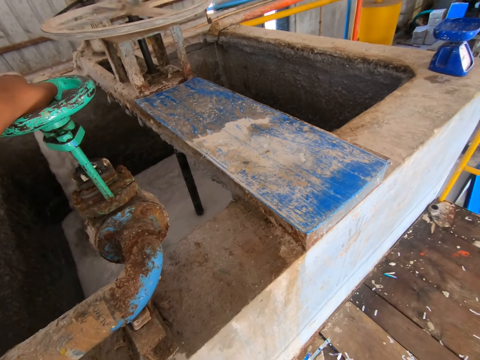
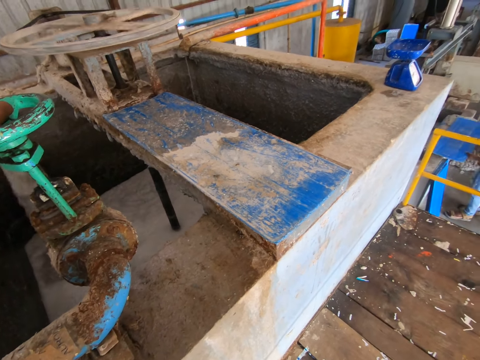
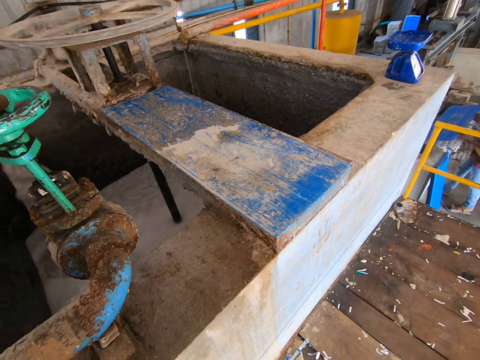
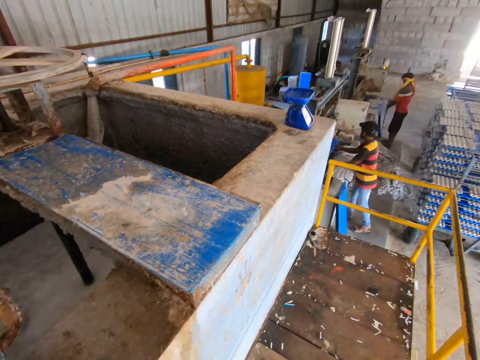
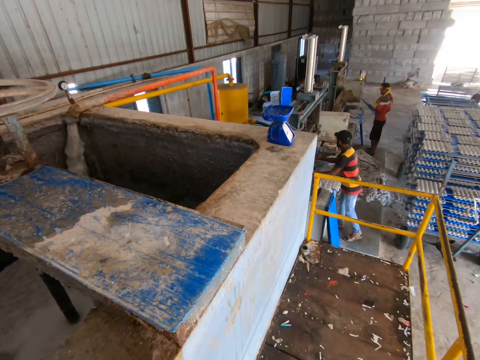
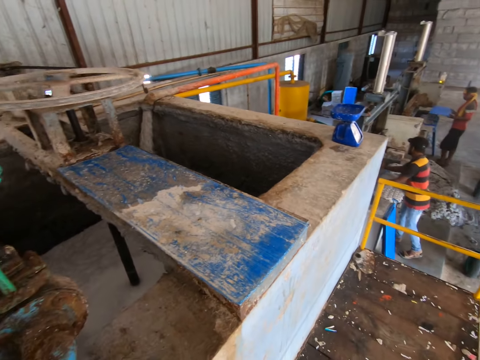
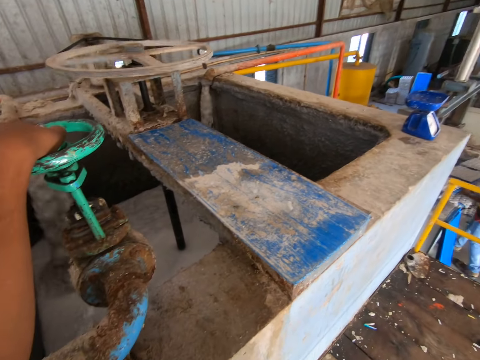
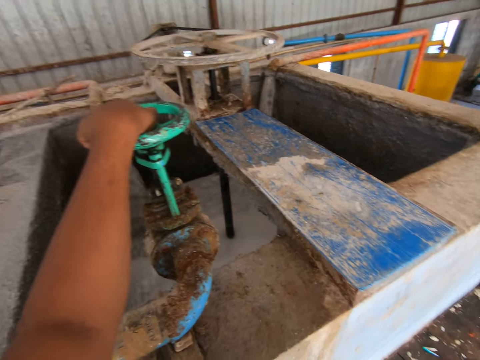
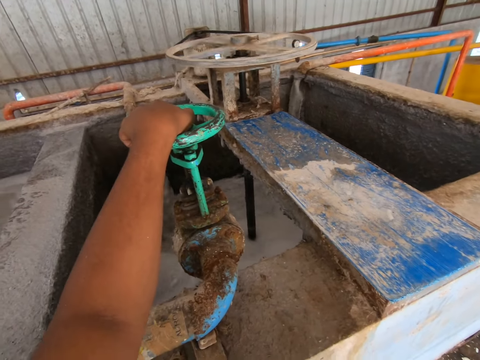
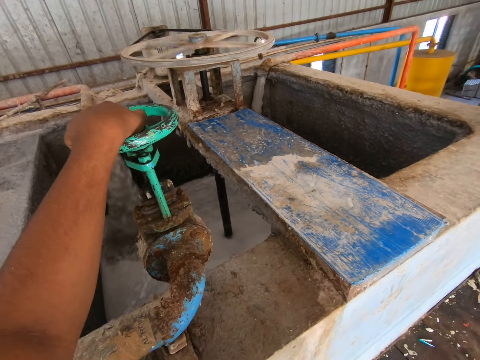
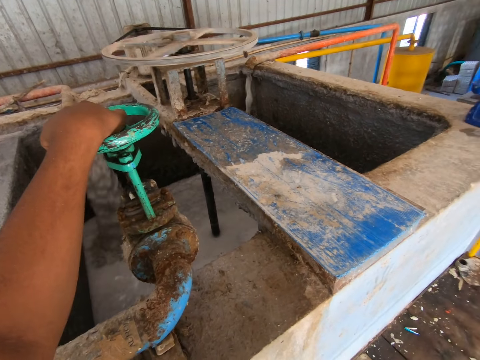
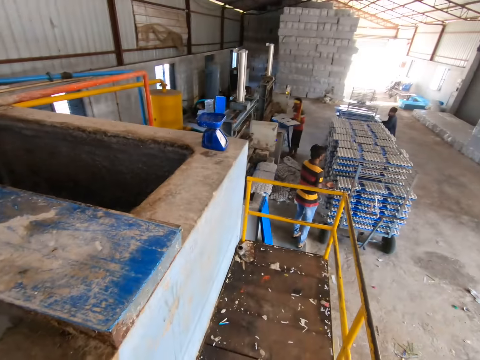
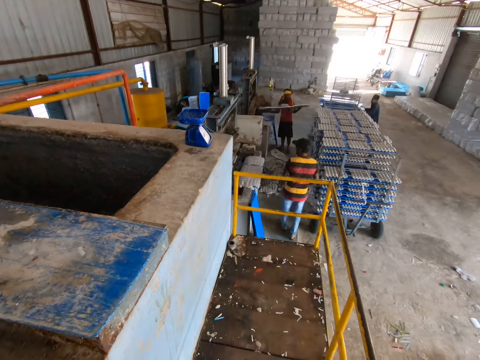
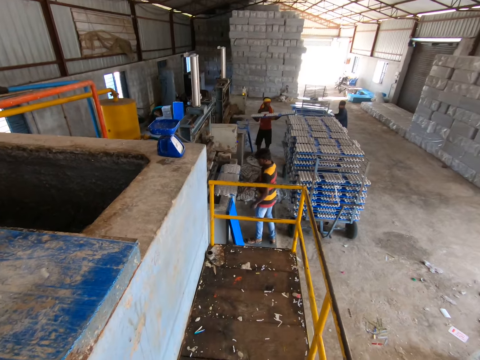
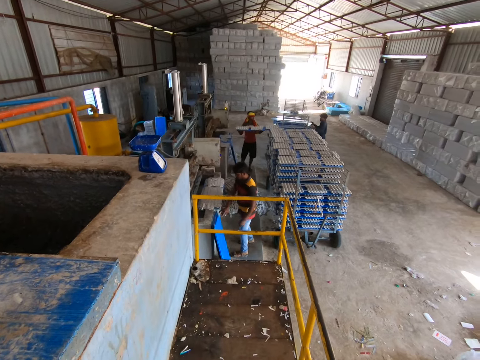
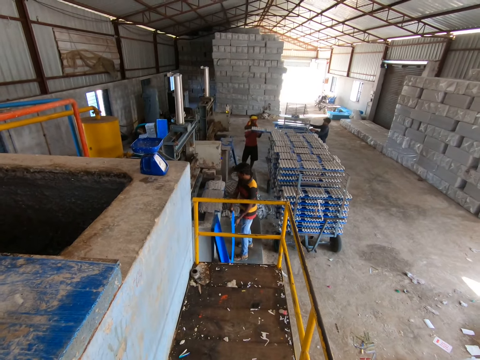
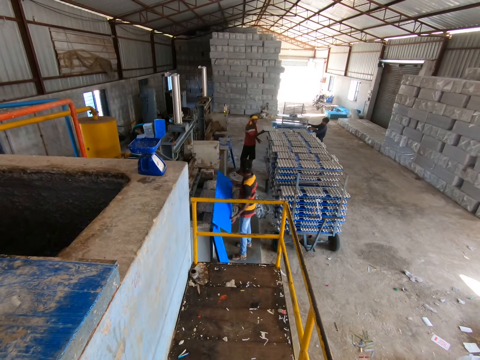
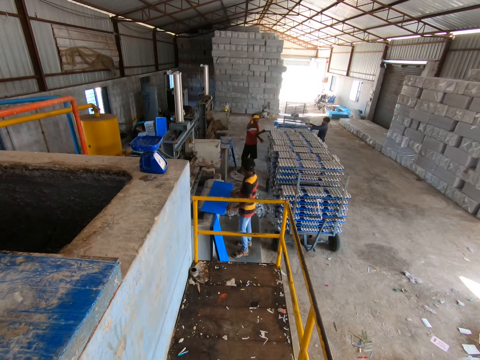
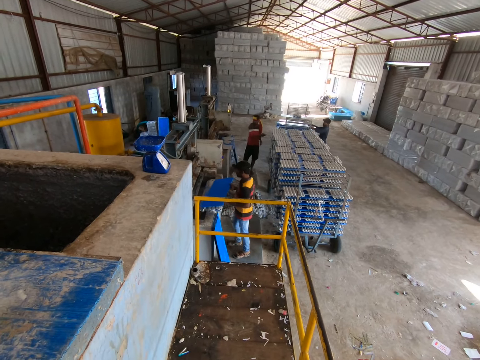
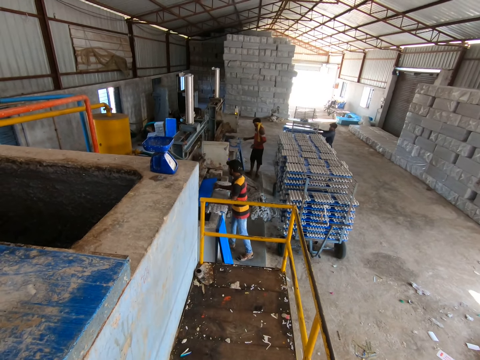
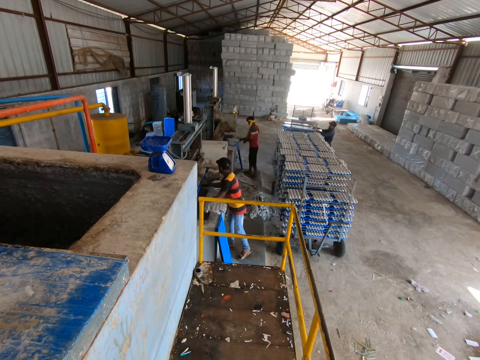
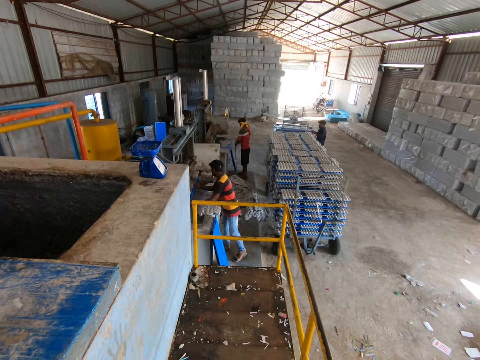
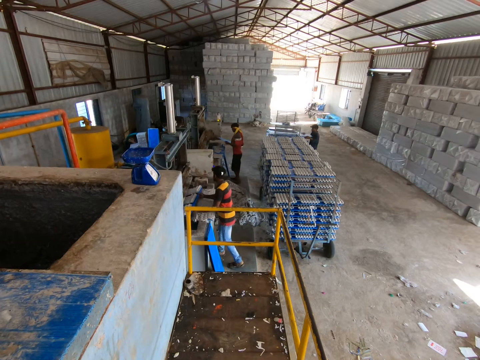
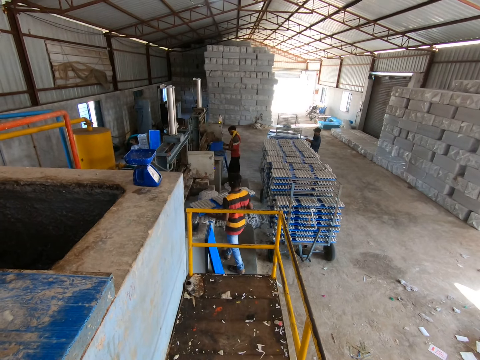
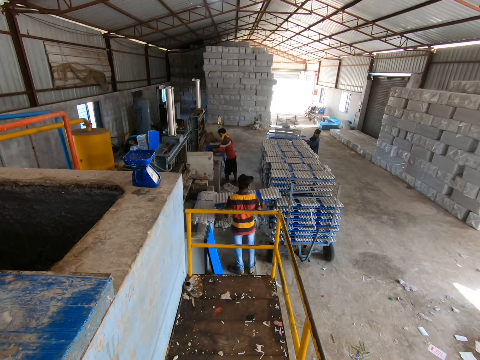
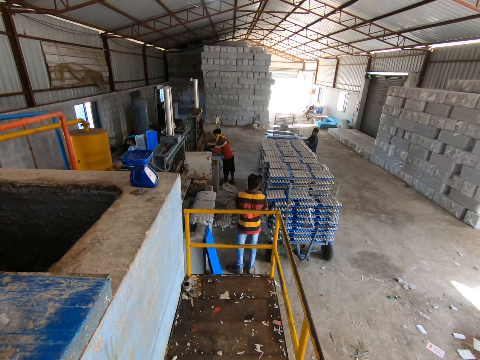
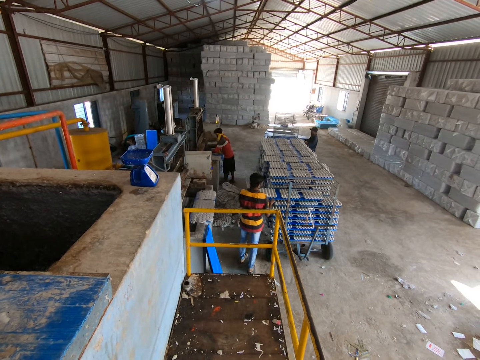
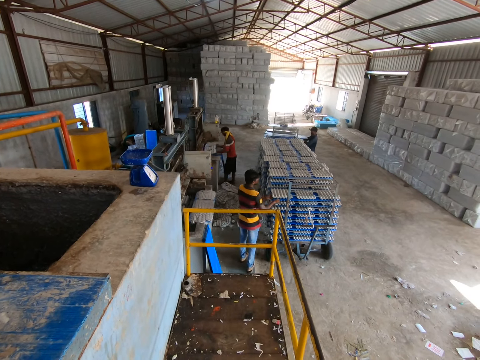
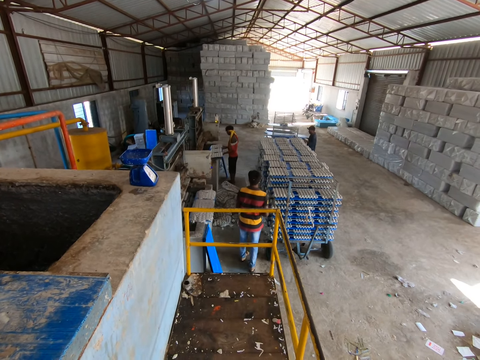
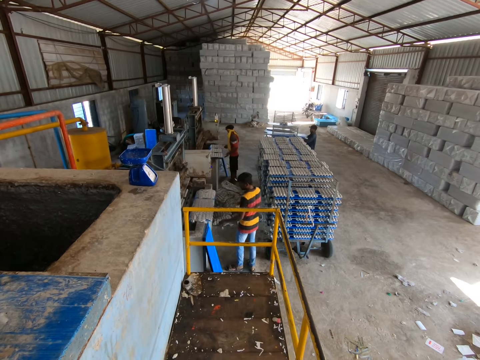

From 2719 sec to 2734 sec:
A man slots a polypropylene plastic into the egg tray making machine with both hands. Another man flips the polypropylene plastic with both hands. The second man holds the polypropylene plastic with egg trays with both hands. A third man adjusts some polypropylene plastics on the drying rack with both hands. The second man slides the polypropylene plastic with egg trays into the drying rack with both hands. The first man picks up the polypropylene plastic from the floor with his right hand, places the polypropylene plastic on the short wall with both hands, lifts the polypropylene plastic from the short wall with both hands and slots the polypropylene plastic into the egg tray making machine with both hands. The second man picks up the polypropylene plastic from the floor with both hands. The first man removes the polypropylene plastic with egg trays from the egg tray making machine with both hands. The second man slots the polypropylene plastic into the egg tray making machine with both hands. The first man slides the polypropylene plastic with egg trays into the drying rack with both hands. The second man removes the polypropylene plastic with egg trays from the egg tray making machine with both hands and drops the polypropylene plastic with egg trays on the short wall with both hands.

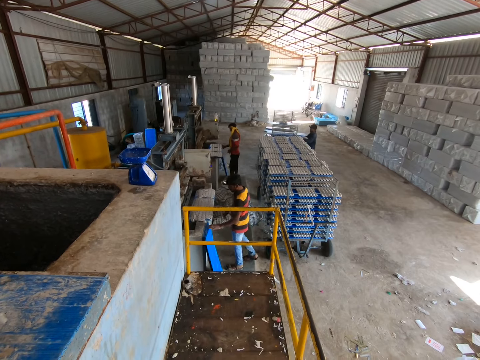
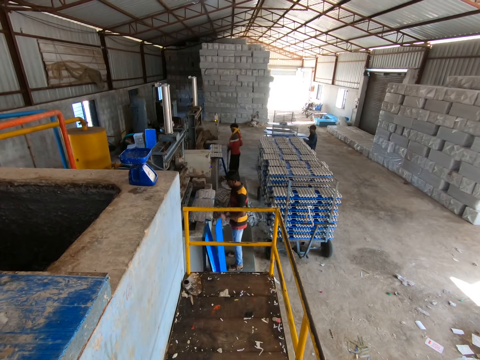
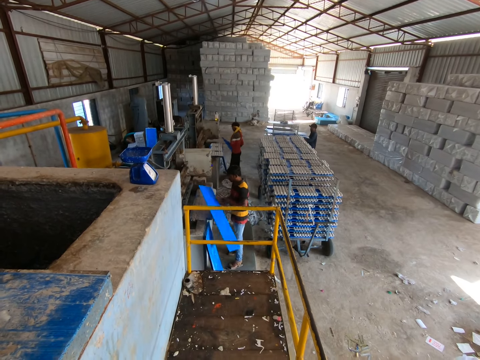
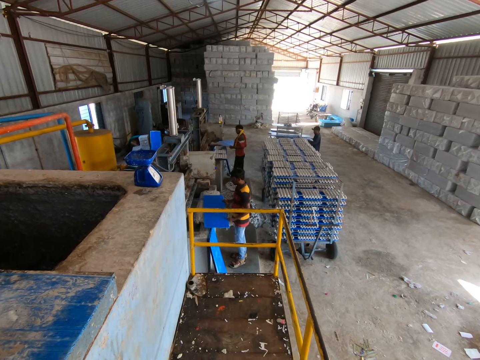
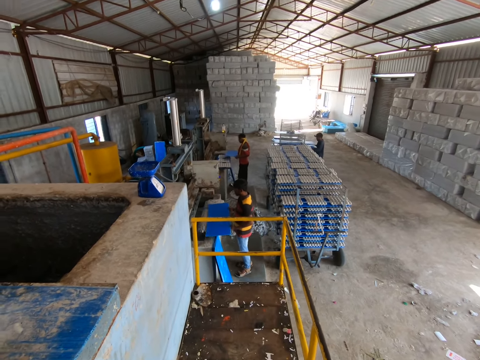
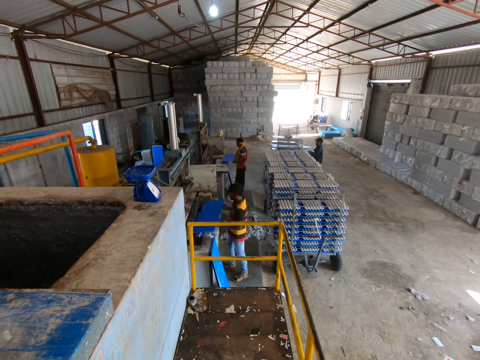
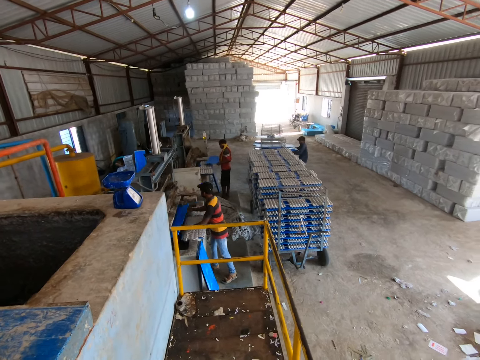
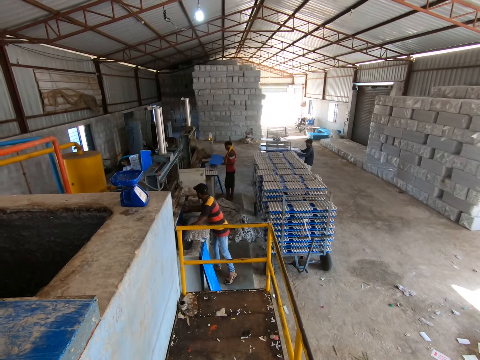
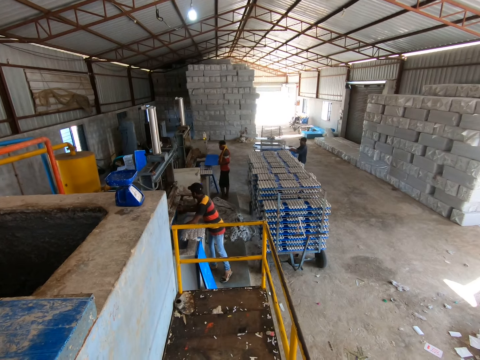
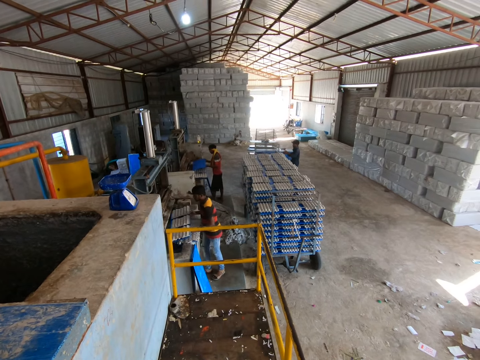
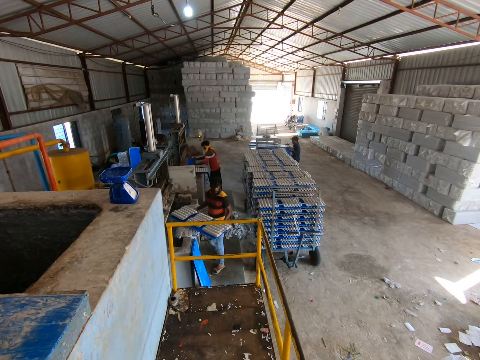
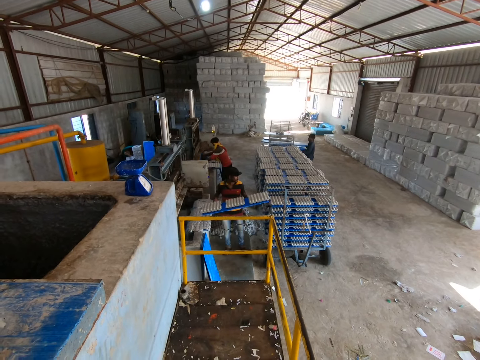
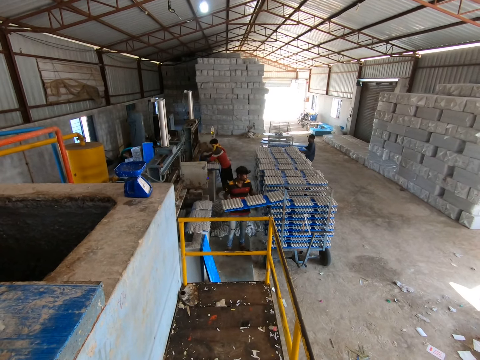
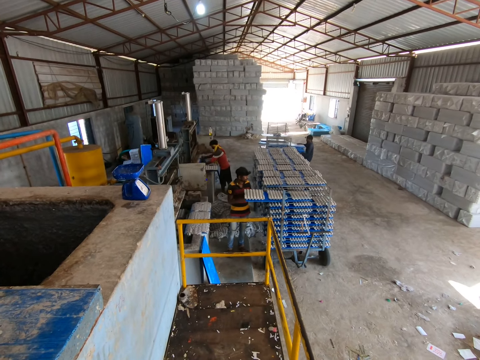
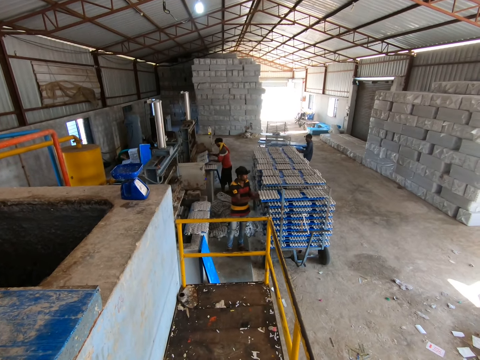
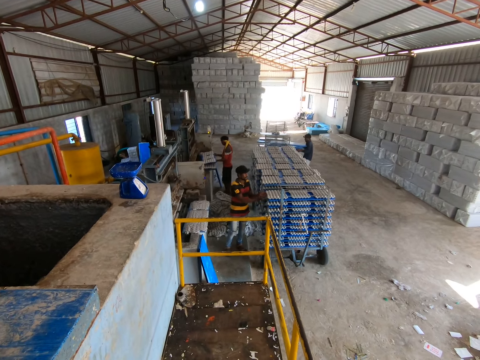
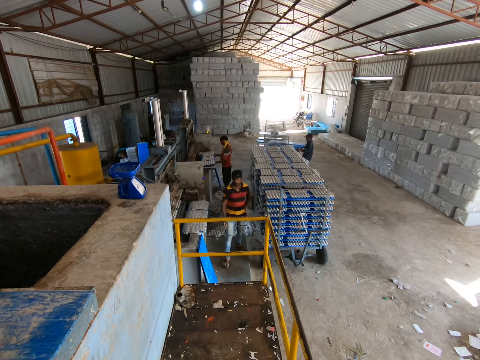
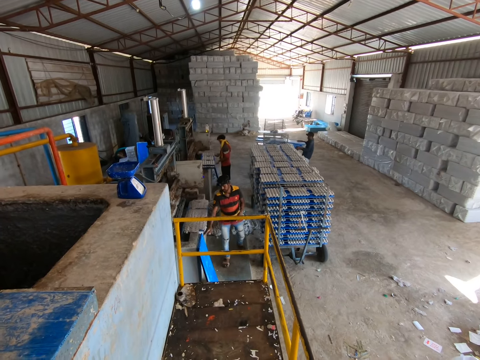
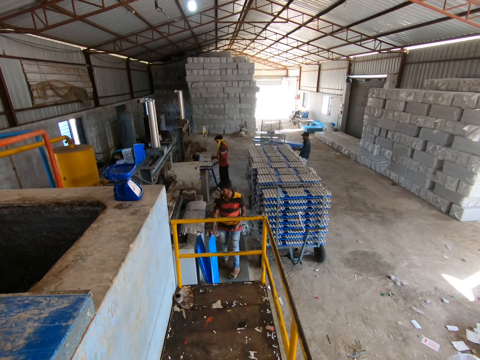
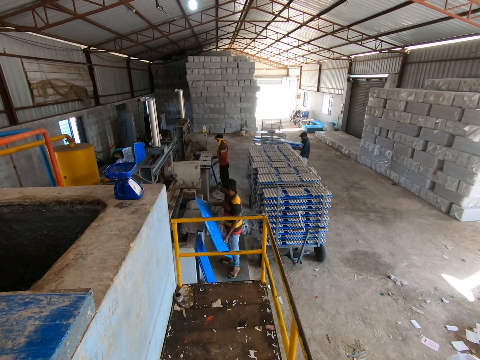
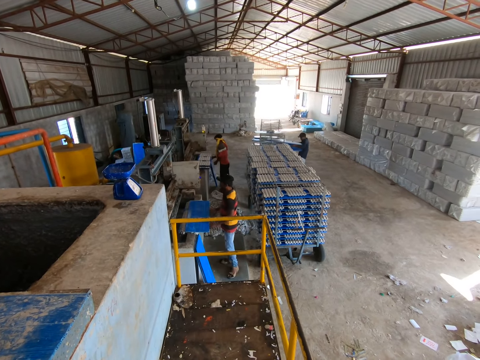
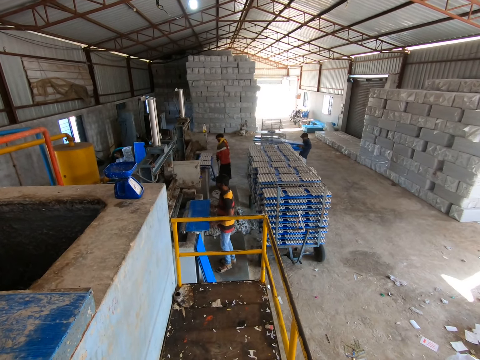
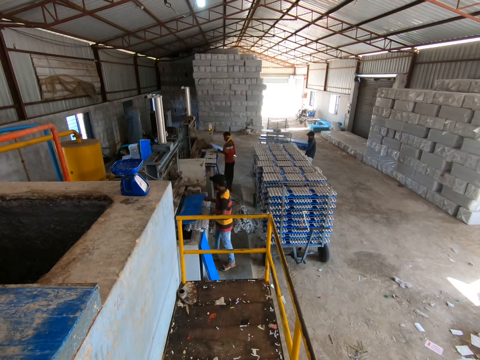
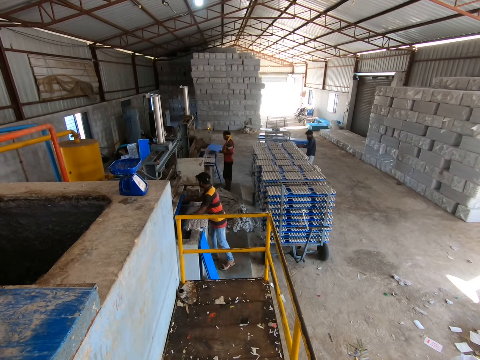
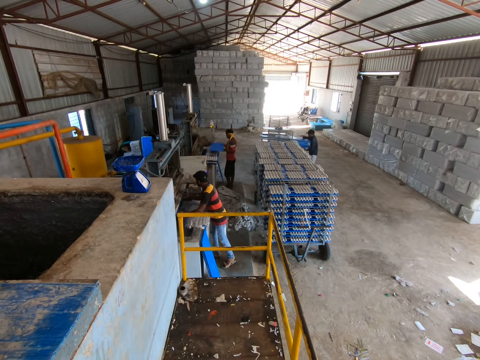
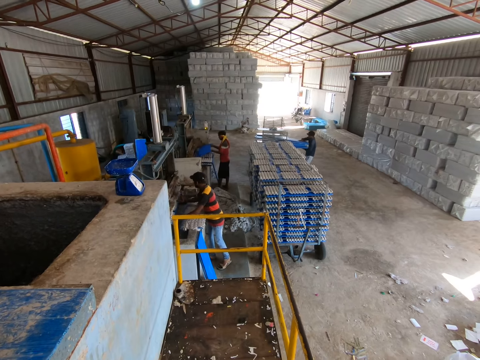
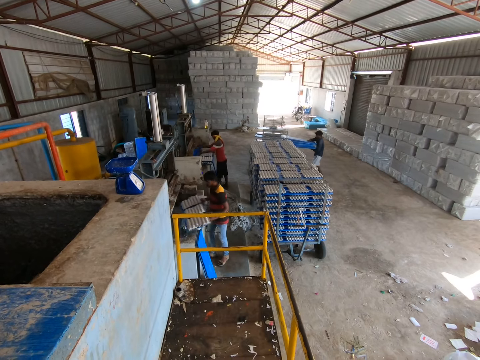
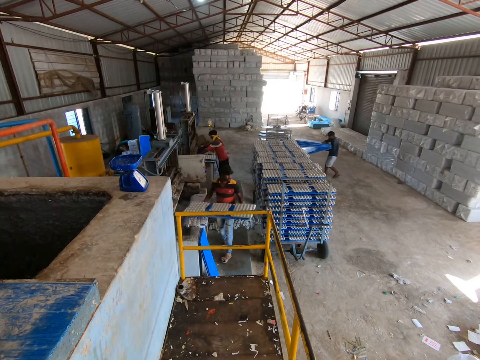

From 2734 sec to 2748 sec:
A man picks a polypropylene plastic from the floor with his right hand. Another man picks up the polypropylene plastic from the floor with his left hand. The first man holds the polypropylene plastic with both hands. The second man places the polypropylene plastic on a short wall with both hands, lifts the polypropylene plastic from the short wall with both hands, slots the polypropylene plastic into the egg tray making machine with both hands and removes the polypropylene plastic with egg trays from the egg tray making machine with both hands. The first man slots the polypropylene plastic into the egg tray making machine with both hands. The second man slides the polypropylene plastic with egg trays into the drying rack with both hands. The first man removes the polypropylene plastic with egg trays from the egg tray making machine with both hands and stacks the polypropylene plastics with egg trays on the short wall with both hands. The second man picks the polypropylene plastic from the floor with his right hand. The first man adjusts the polypropylene plastics on the short wall with both hands. The second man places the polypropylene plastic on the short wall with both hands. The first man picks up the polypropylene plastic from the floor with both hands. The second man picks up the polypropylene plastic from the short wall with both hands and slots the polypropylene plastic into the egg tray making machine with both hands. A third man pulls out the polypropylene plastics from the drying rack with both hands. The first man slots the polypropylene plastic into the egg tray making machine with both hands. The second man removes the polypropylene plastic with egg trays from the egg tray making machine with both hands.
